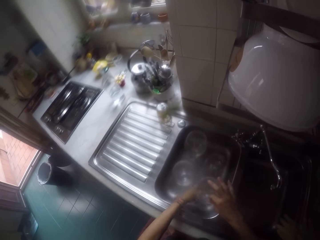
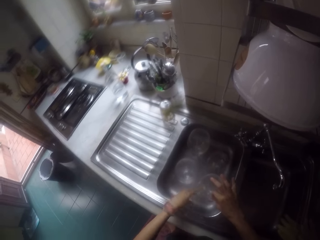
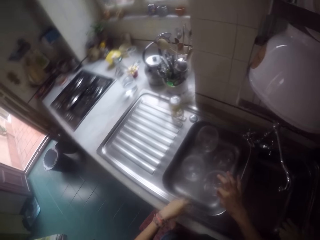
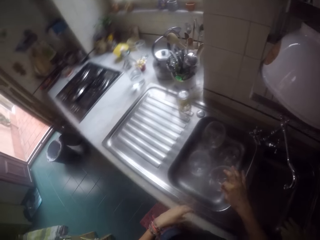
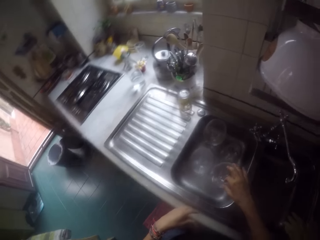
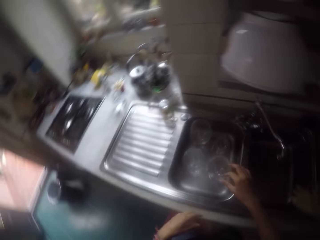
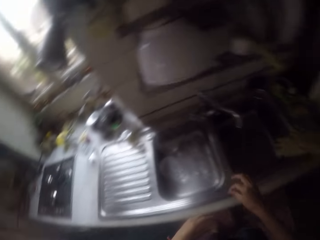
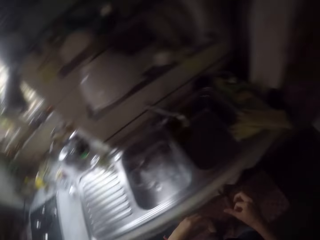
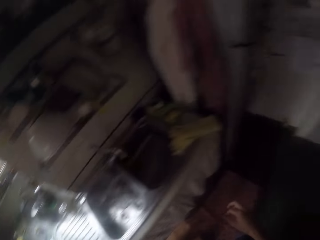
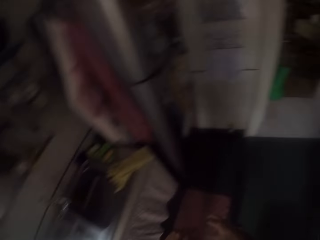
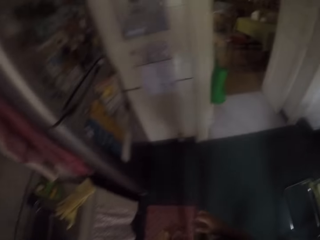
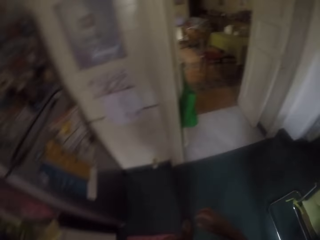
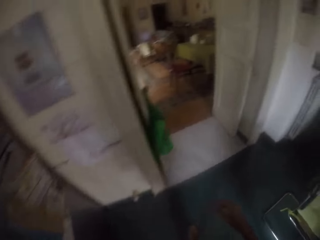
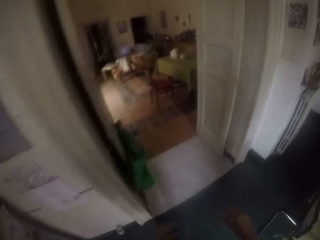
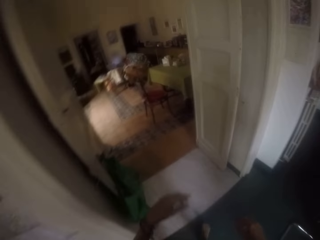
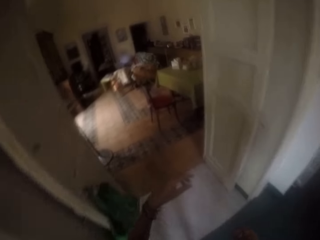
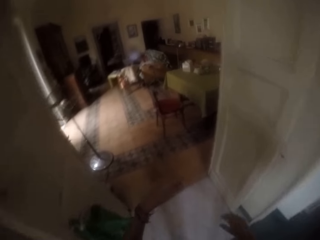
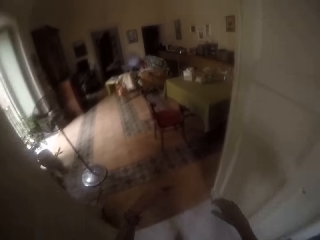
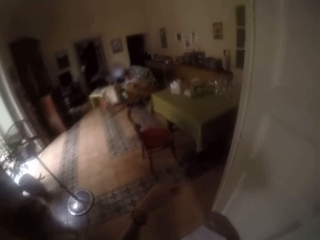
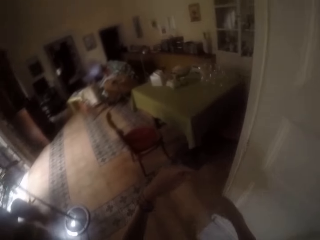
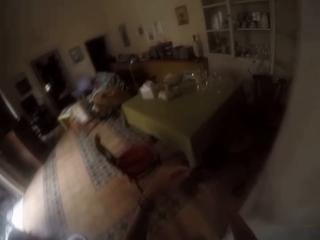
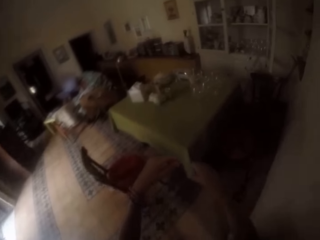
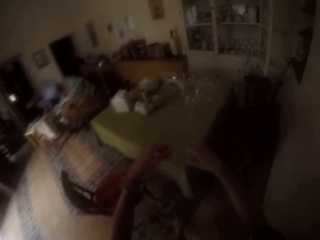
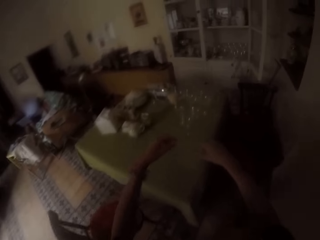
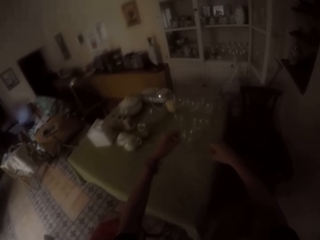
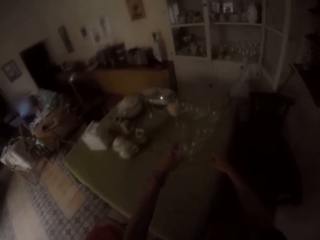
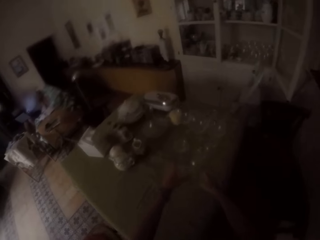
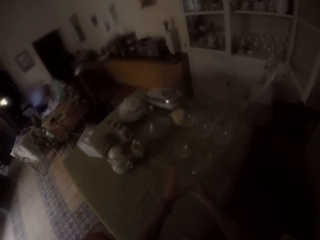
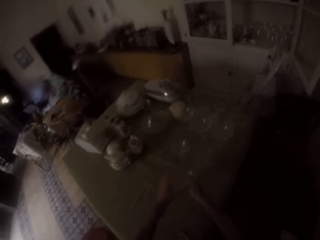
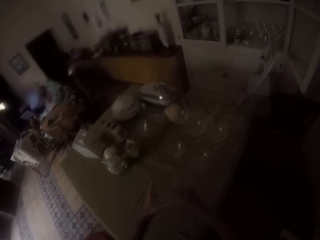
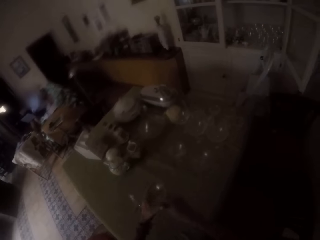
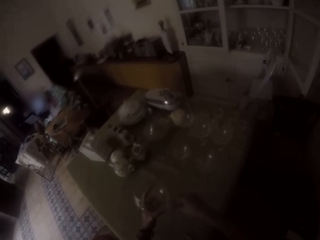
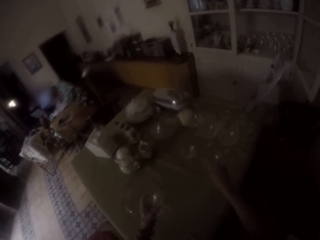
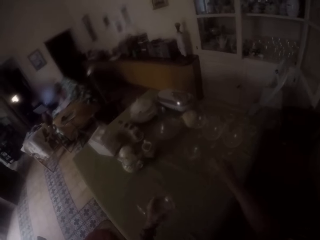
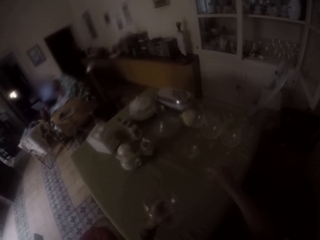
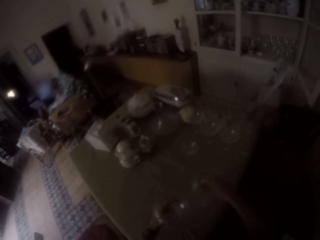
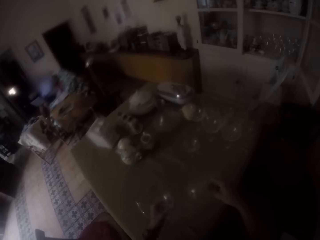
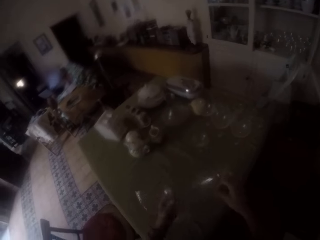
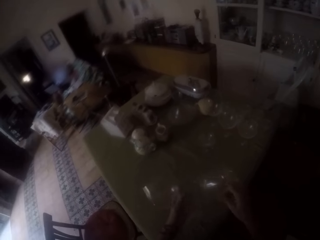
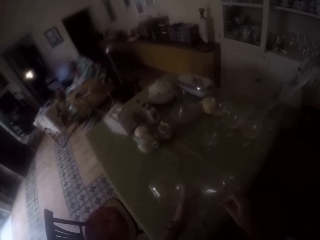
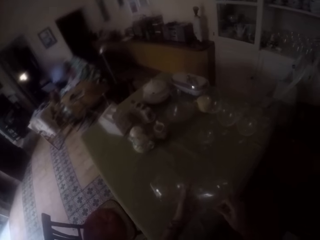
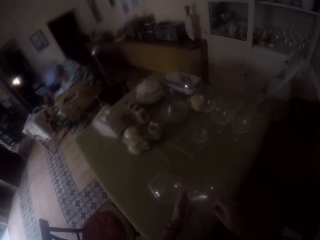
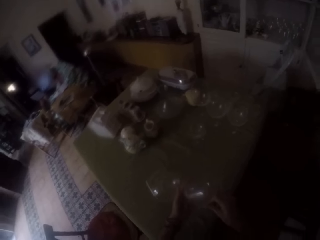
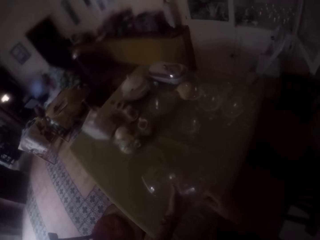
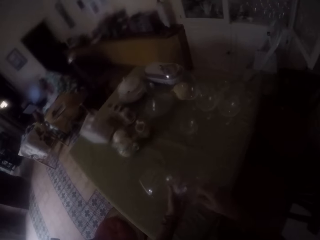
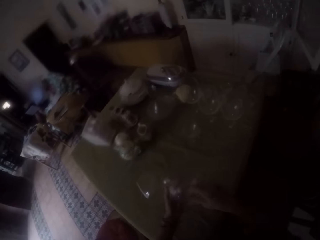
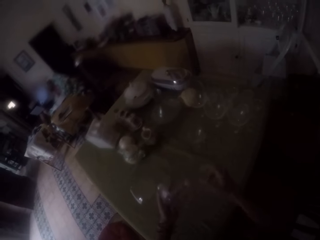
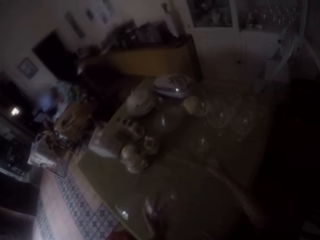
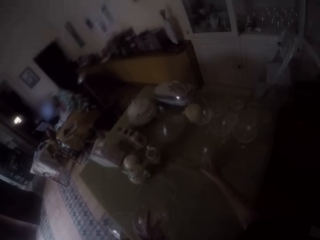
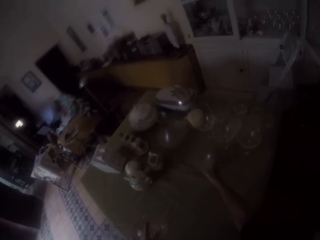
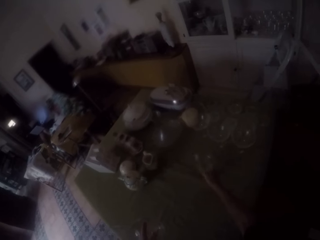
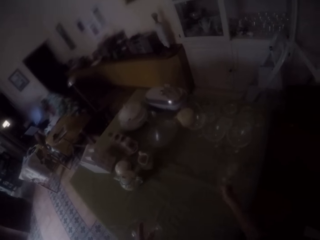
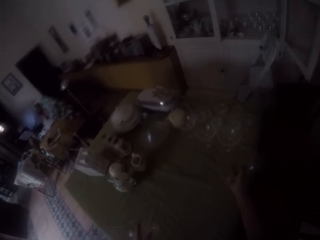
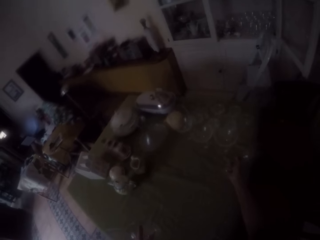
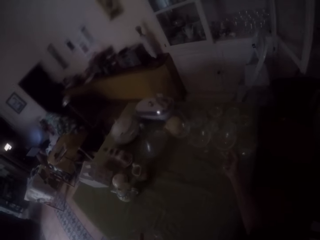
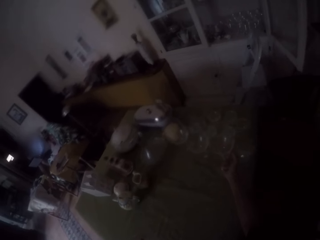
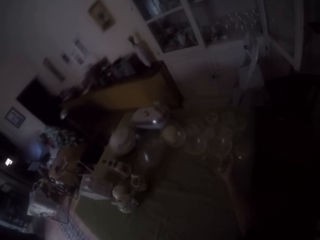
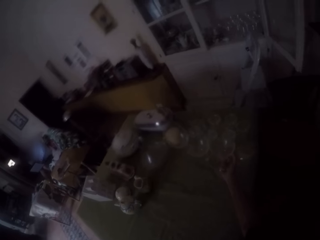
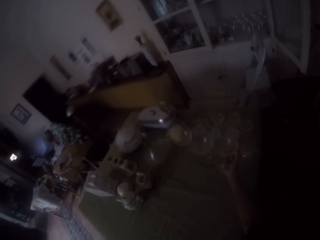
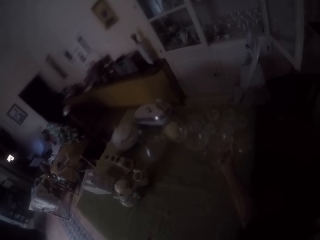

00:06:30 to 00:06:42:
The camera wearer walks to the table. They pick up the glasses on the table.

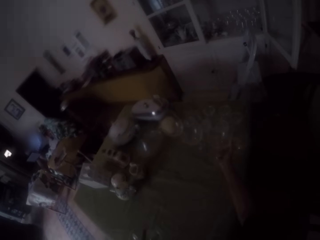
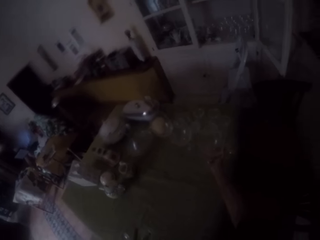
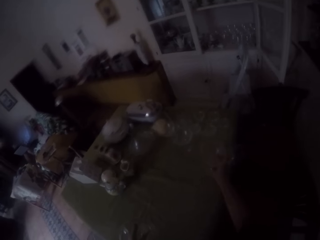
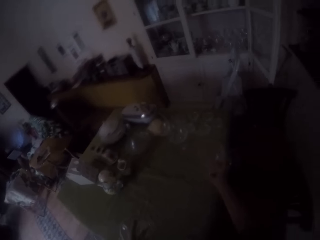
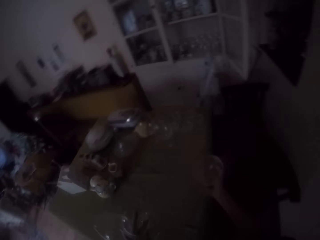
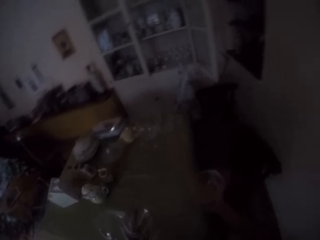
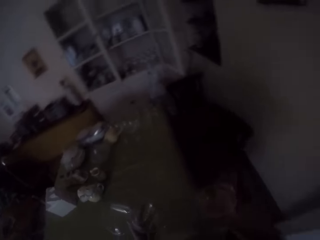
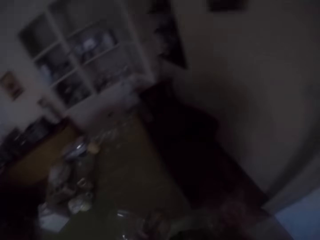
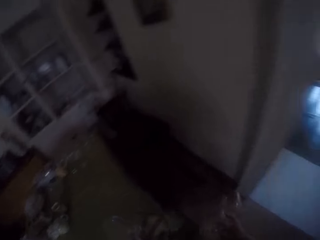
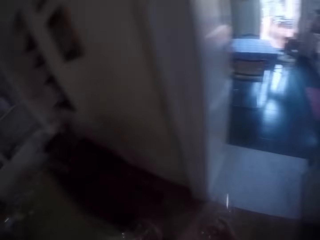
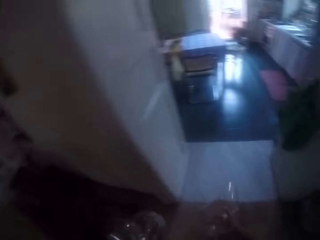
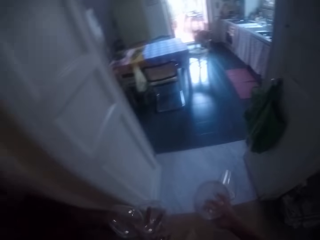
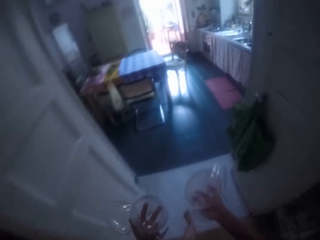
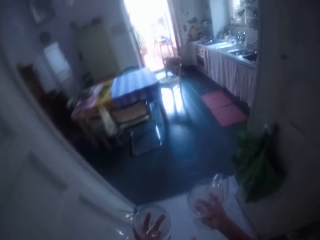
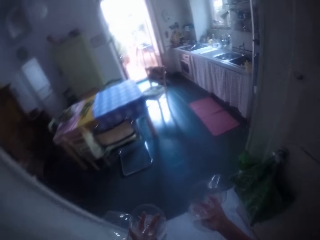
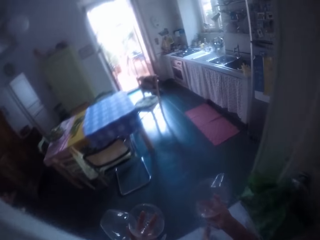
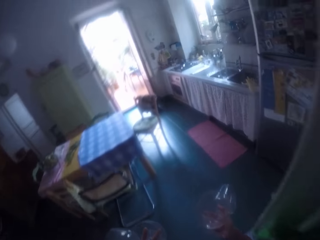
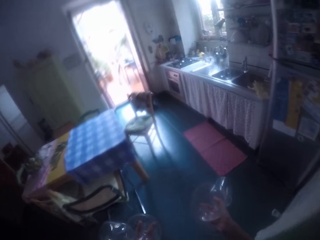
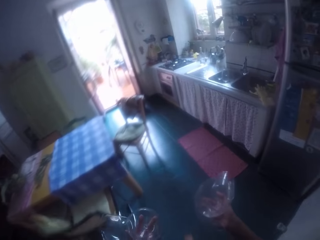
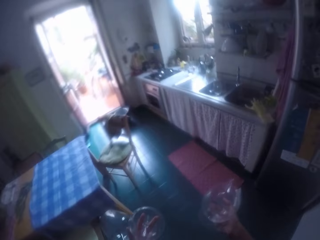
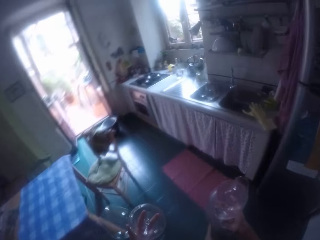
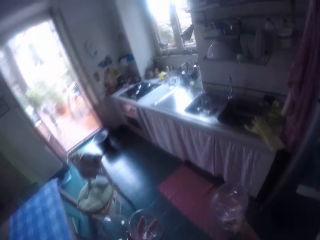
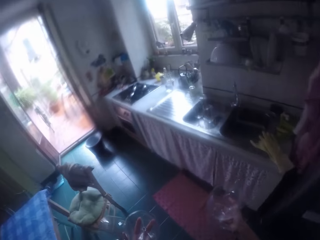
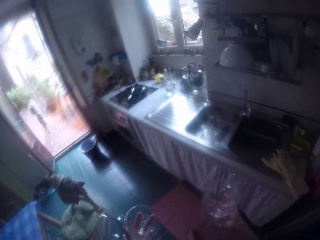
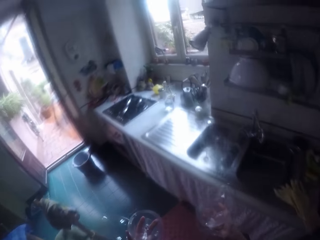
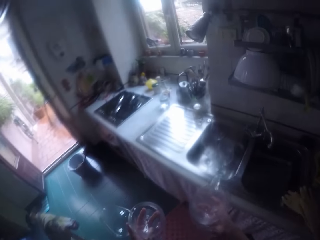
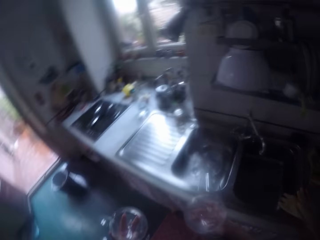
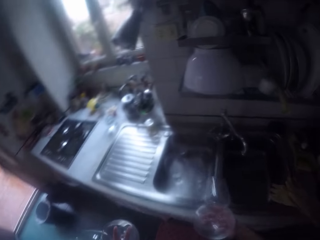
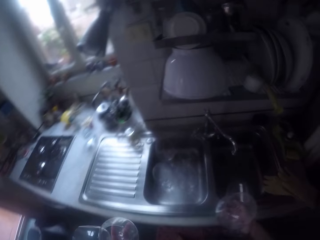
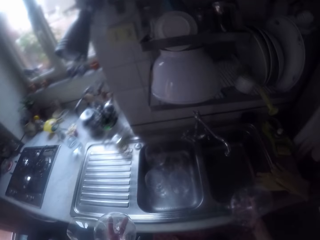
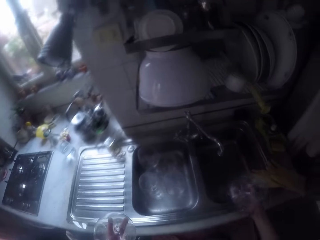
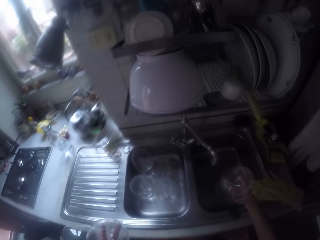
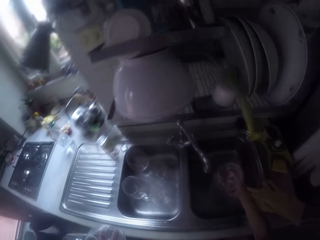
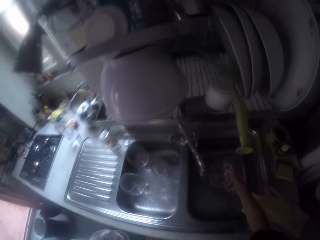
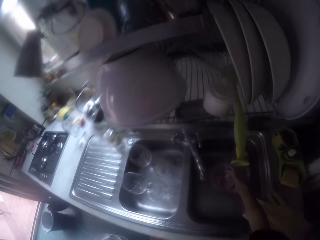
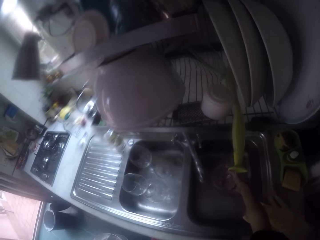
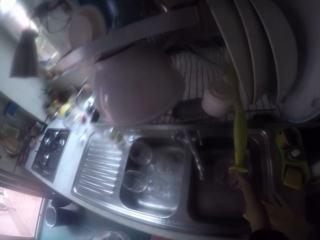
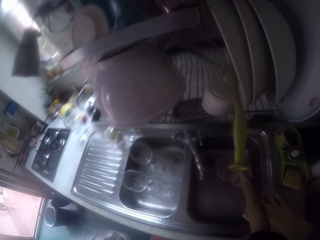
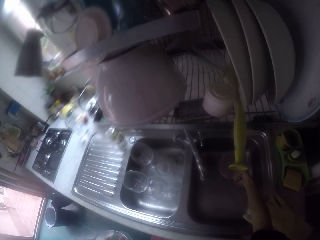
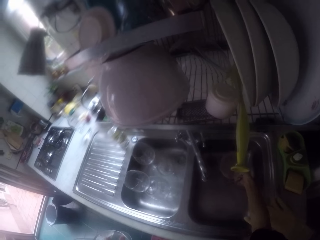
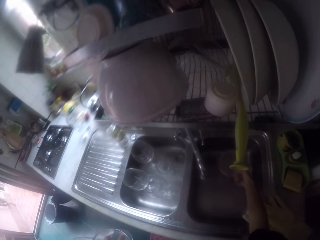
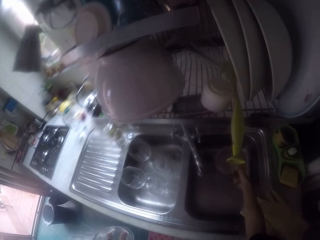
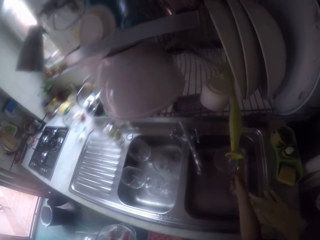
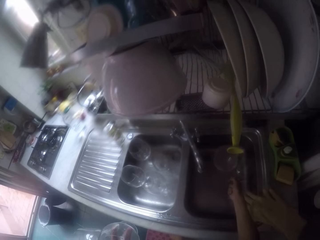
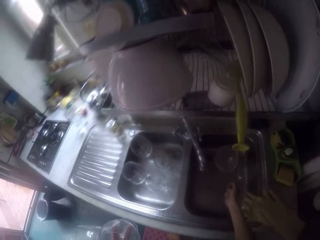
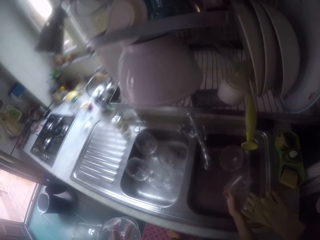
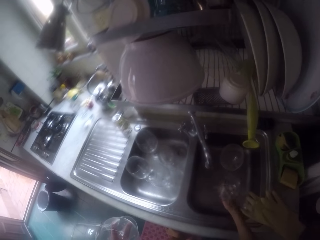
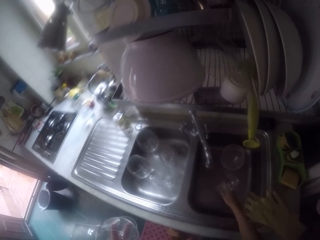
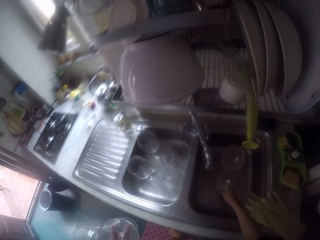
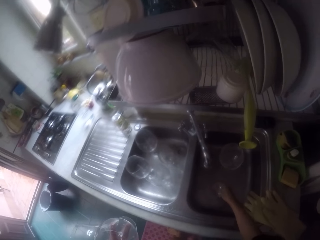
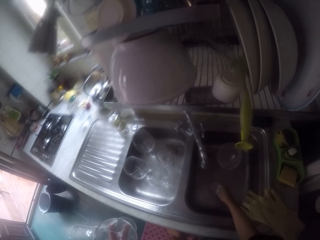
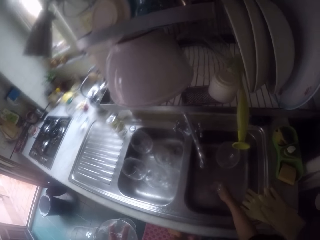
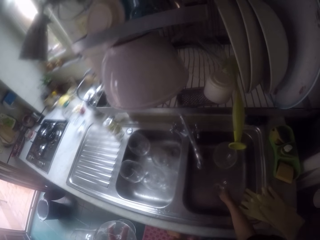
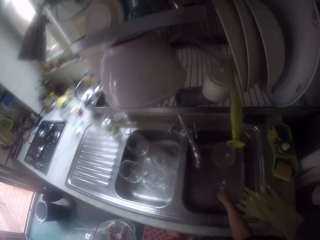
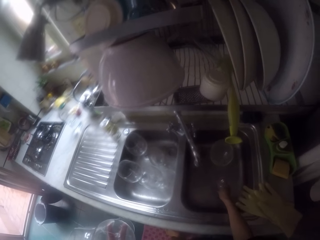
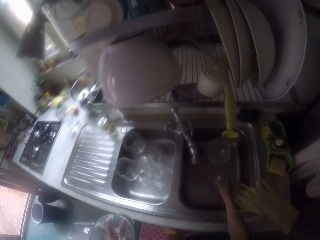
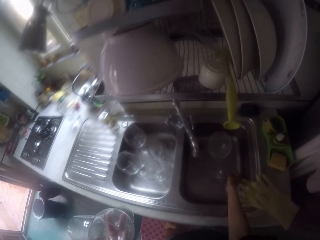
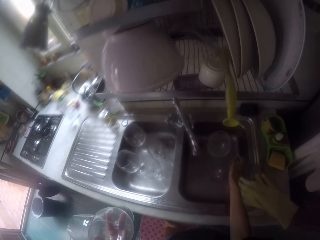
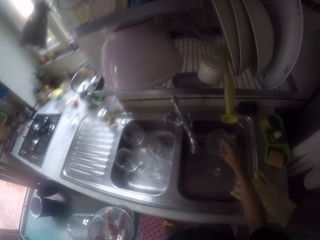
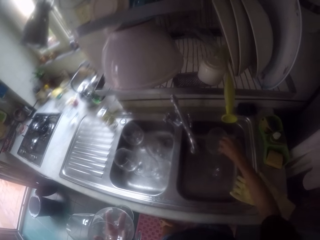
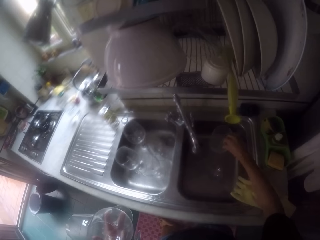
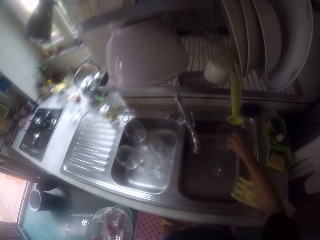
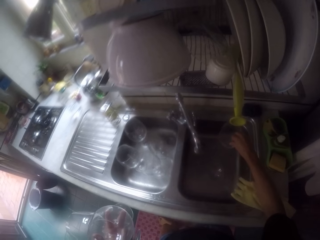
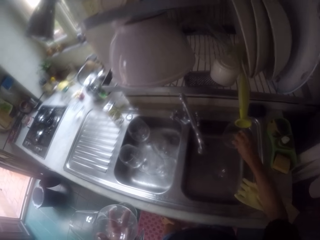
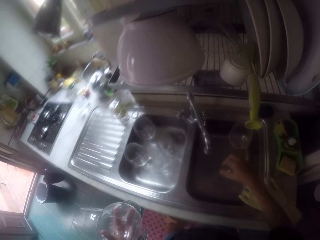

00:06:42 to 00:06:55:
The camera wearer walks to the sink. They put the glasses in the sink.
